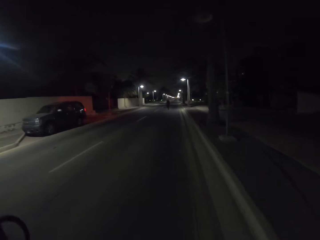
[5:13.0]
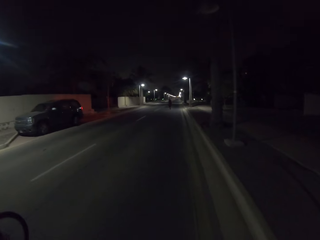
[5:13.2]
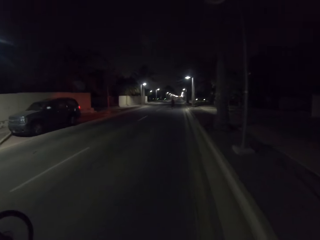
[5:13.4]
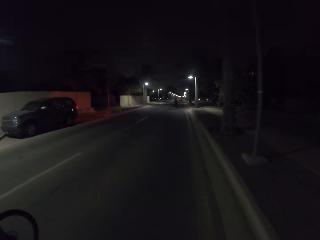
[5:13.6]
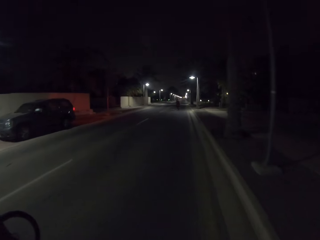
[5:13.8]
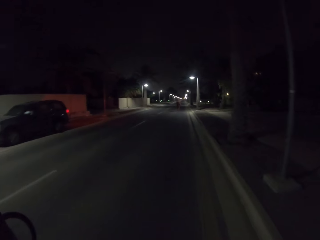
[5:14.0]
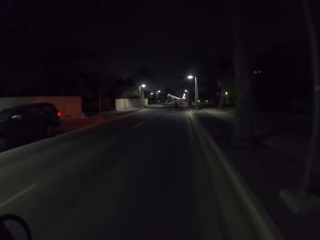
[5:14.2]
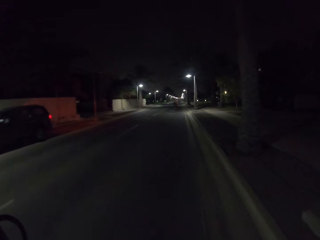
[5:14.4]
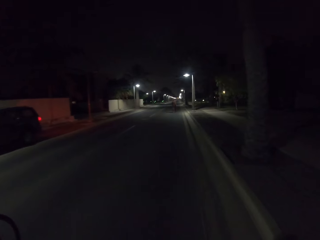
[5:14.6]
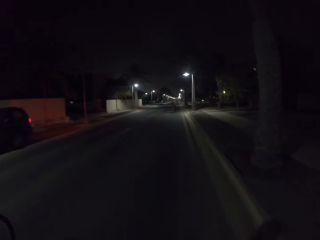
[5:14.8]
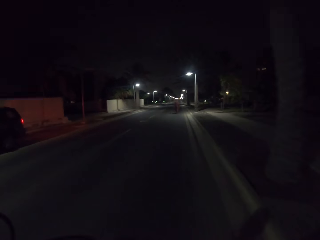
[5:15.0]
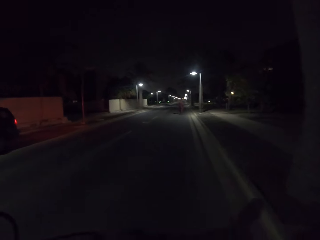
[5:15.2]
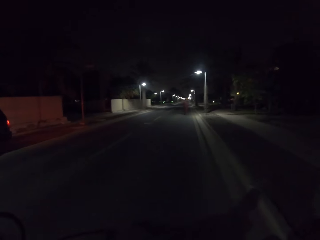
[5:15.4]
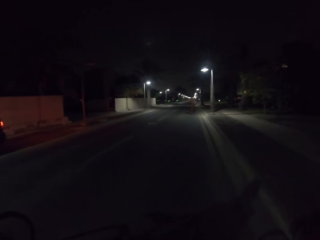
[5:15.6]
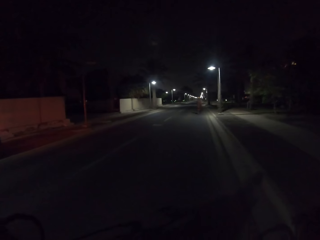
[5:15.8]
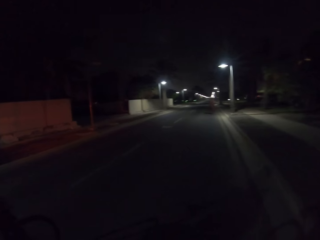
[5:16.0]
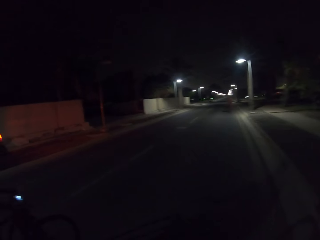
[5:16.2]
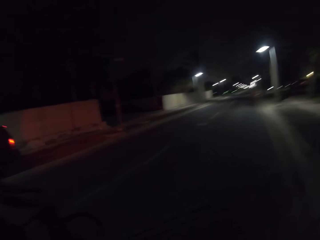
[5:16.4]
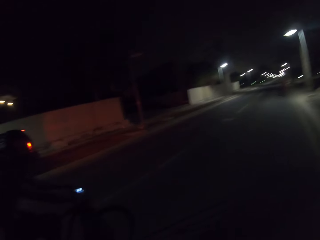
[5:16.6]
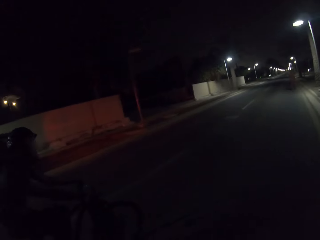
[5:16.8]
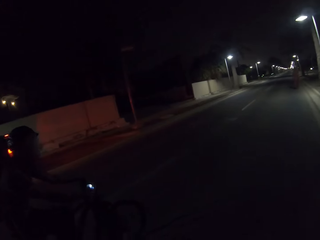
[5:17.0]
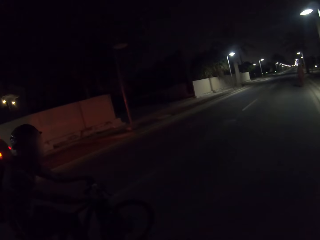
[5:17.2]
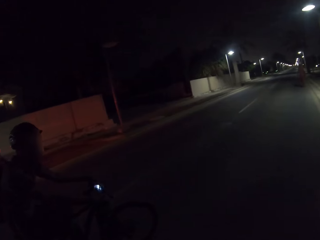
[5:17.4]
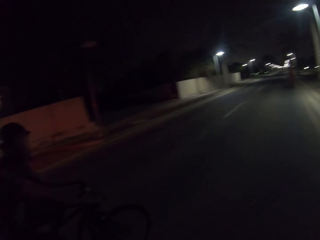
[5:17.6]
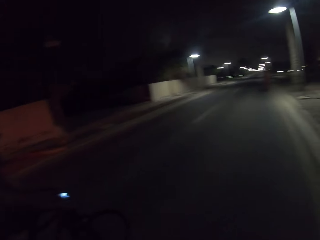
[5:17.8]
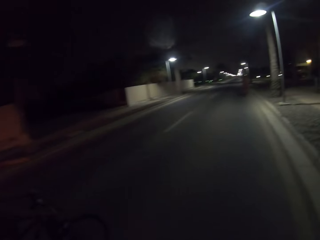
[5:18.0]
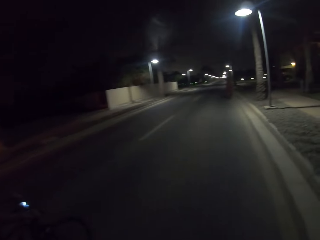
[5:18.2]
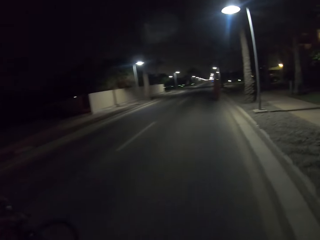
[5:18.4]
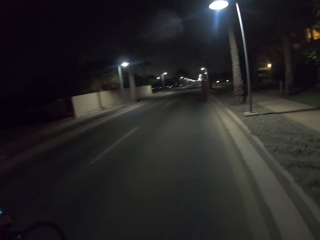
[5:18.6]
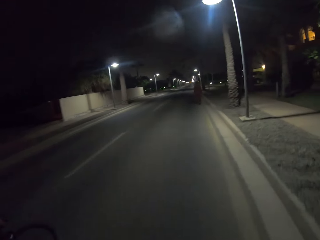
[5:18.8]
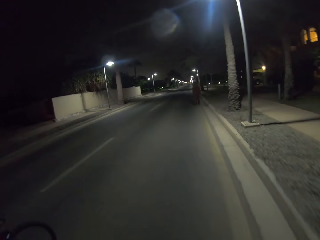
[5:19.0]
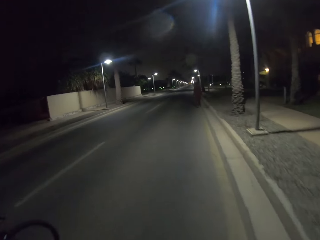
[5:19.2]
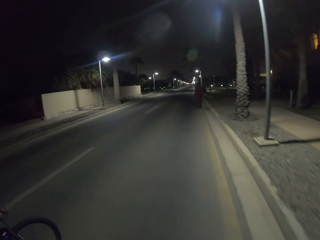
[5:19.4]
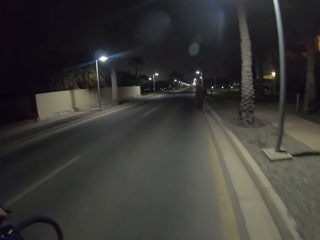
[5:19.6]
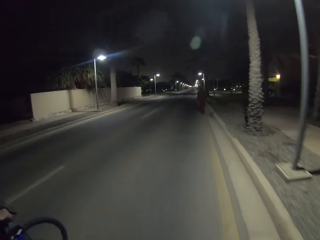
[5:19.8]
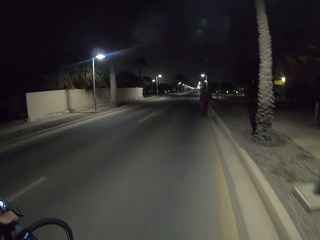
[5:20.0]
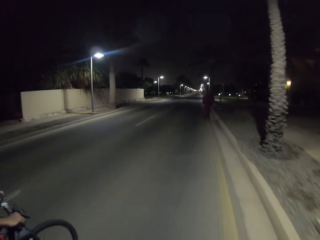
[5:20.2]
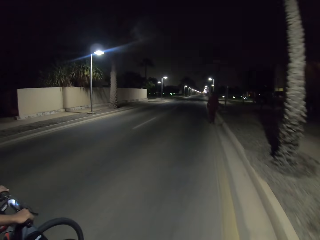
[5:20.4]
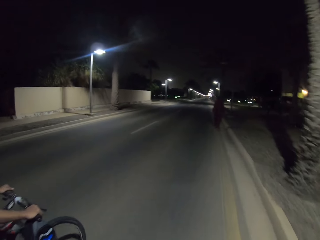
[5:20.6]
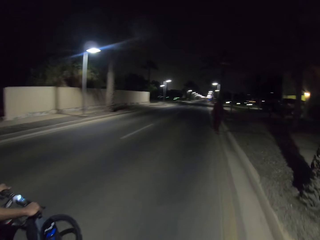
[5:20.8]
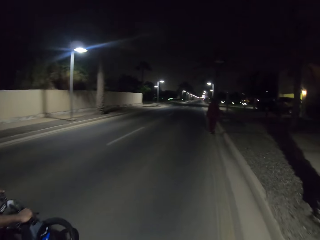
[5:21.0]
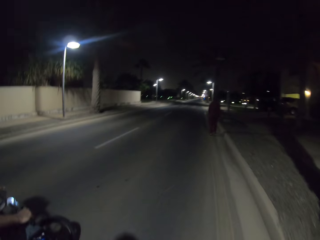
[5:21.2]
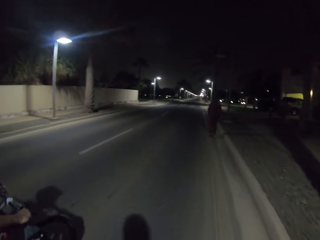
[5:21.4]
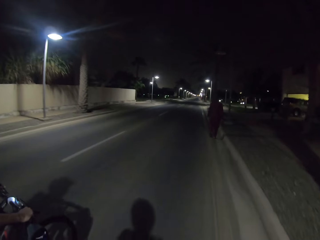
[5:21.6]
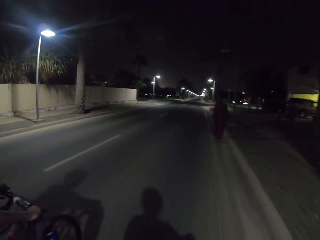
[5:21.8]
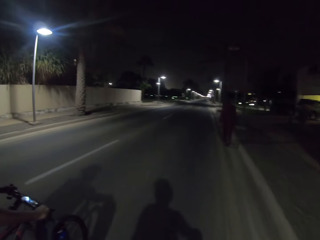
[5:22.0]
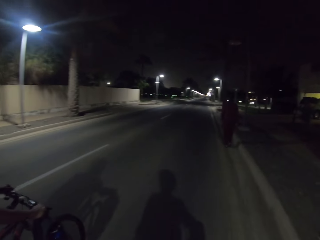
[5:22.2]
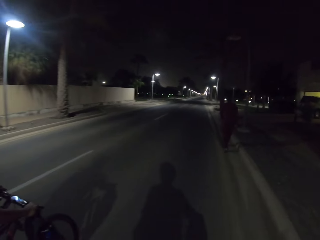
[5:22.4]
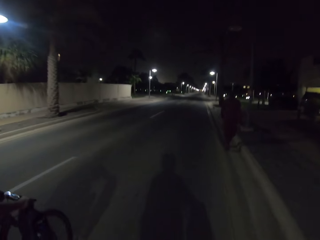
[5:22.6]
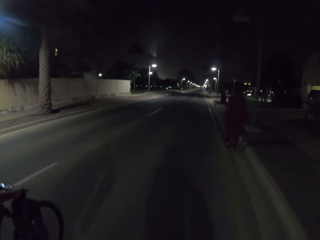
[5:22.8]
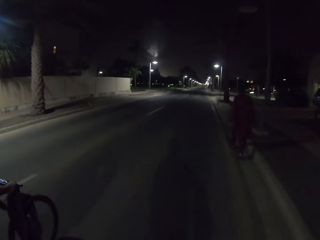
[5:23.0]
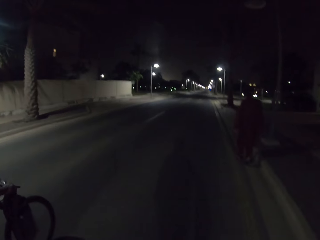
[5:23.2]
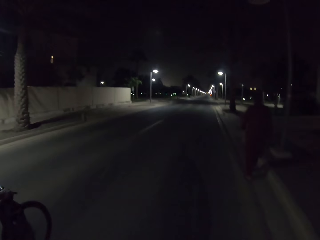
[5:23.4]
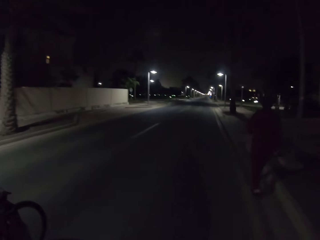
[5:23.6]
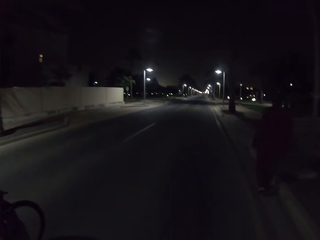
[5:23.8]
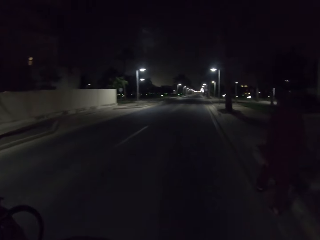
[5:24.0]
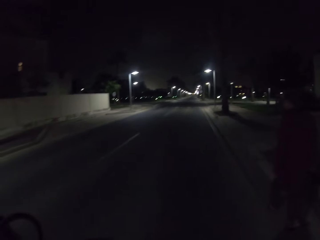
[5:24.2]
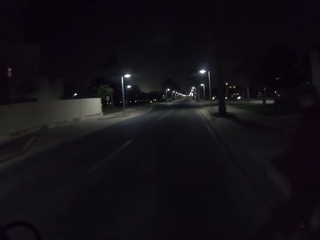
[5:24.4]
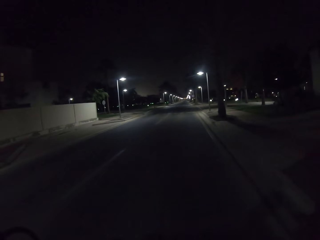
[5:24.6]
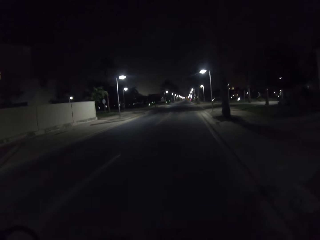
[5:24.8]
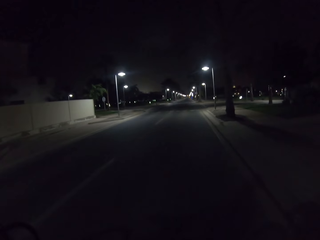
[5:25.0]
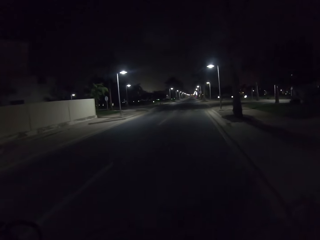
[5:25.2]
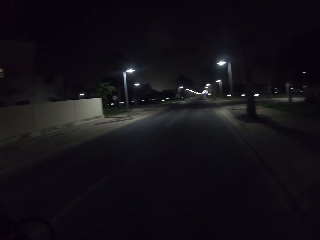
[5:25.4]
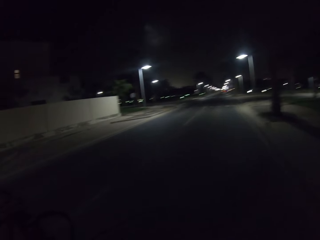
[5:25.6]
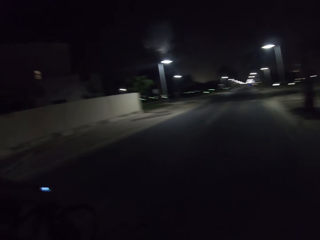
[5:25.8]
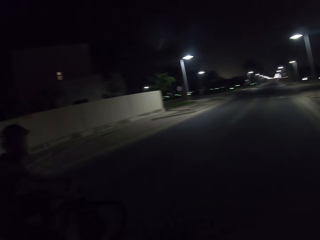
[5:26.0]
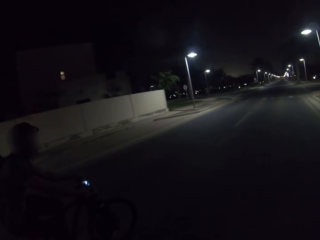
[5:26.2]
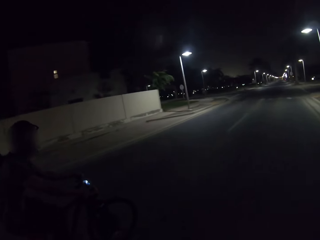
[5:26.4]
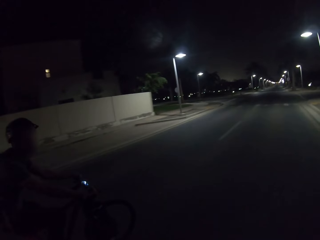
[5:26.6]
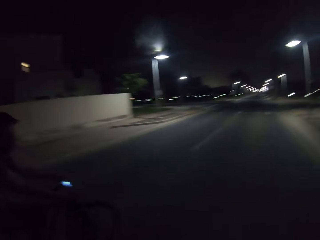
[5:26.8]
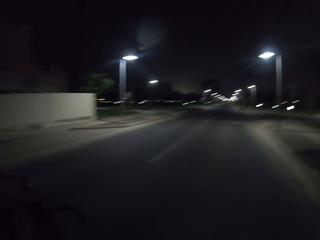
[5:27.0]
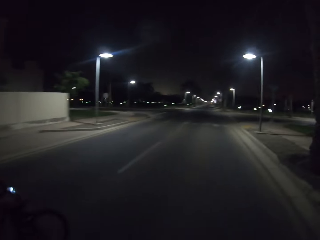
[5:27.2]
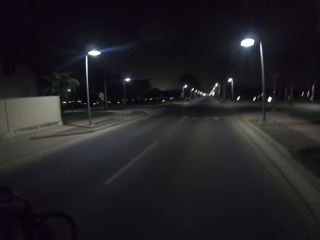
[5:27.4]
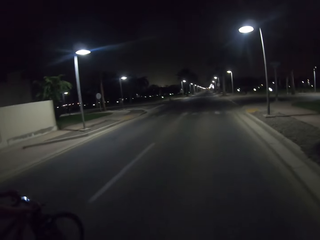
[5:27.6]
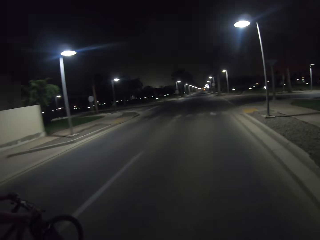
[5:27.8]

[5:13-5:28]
A person walks on the road. The camera wearer rides past the person. The person walks around the estate. The camera wearer rides a bicycle on the road with another person.

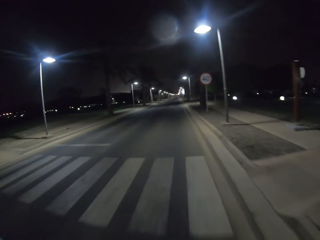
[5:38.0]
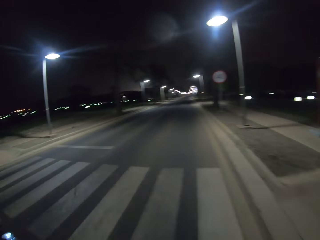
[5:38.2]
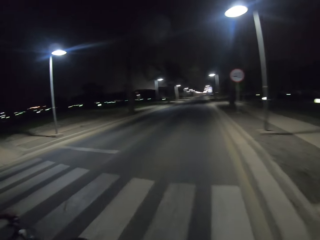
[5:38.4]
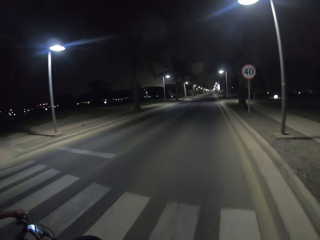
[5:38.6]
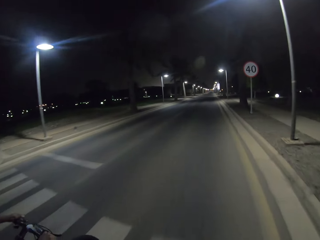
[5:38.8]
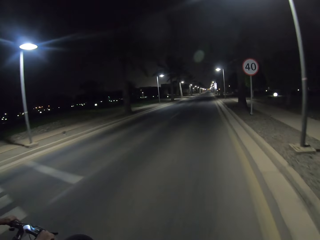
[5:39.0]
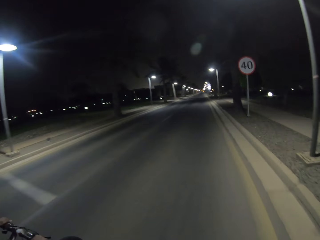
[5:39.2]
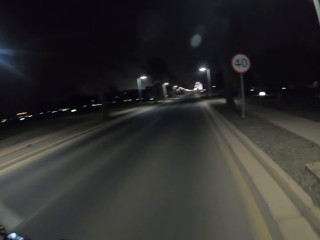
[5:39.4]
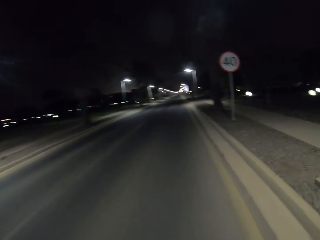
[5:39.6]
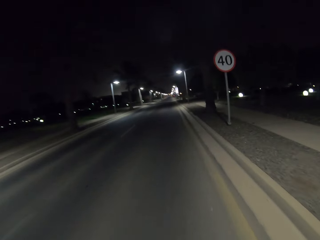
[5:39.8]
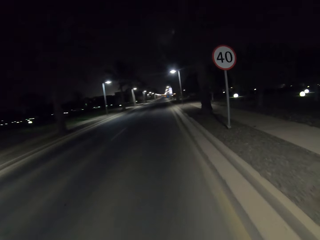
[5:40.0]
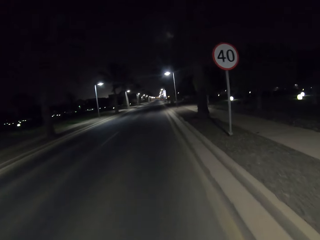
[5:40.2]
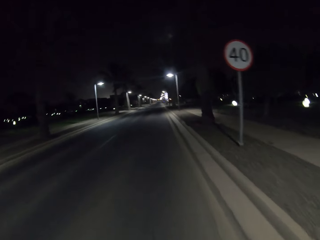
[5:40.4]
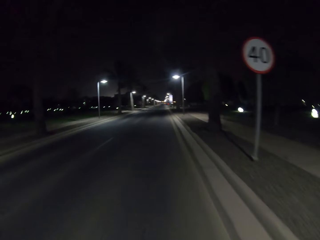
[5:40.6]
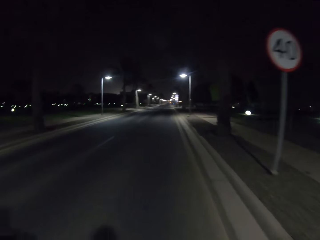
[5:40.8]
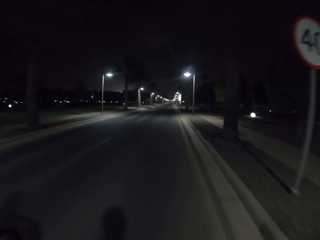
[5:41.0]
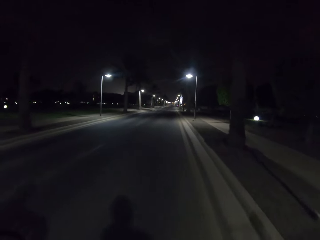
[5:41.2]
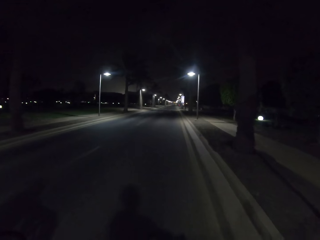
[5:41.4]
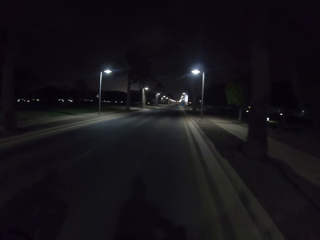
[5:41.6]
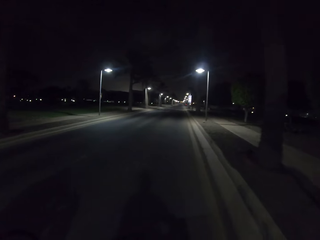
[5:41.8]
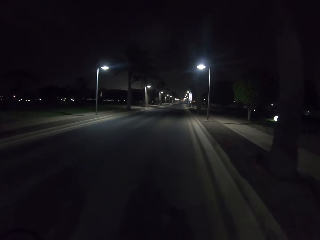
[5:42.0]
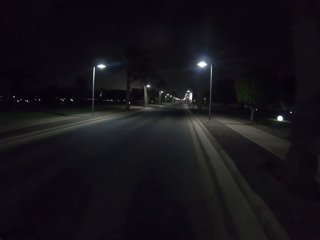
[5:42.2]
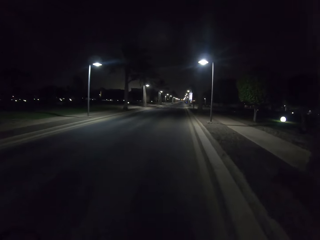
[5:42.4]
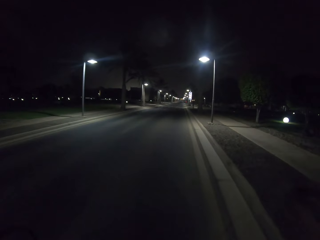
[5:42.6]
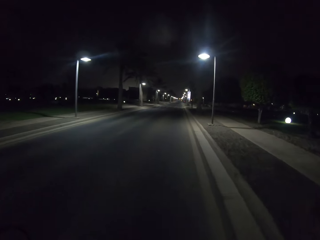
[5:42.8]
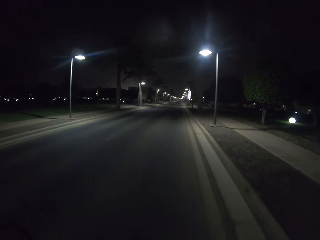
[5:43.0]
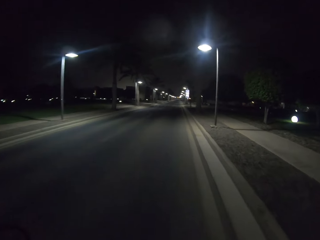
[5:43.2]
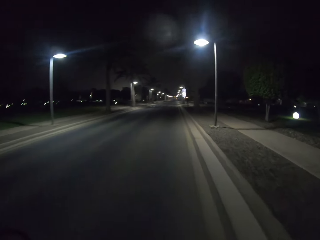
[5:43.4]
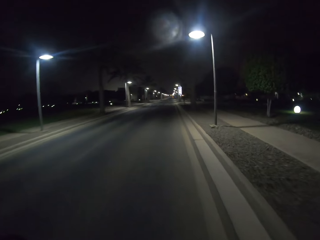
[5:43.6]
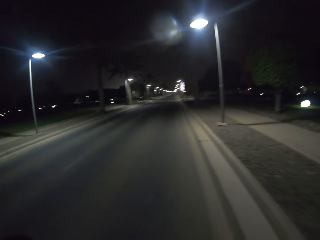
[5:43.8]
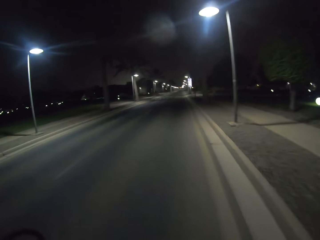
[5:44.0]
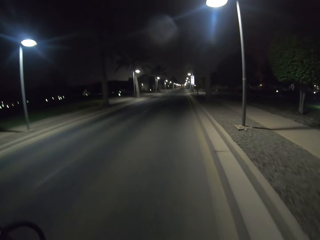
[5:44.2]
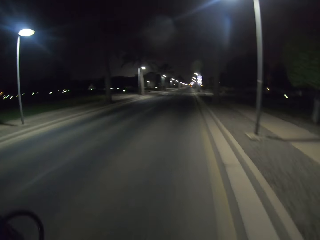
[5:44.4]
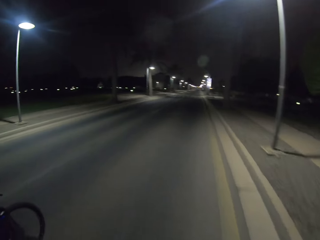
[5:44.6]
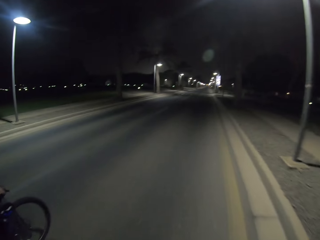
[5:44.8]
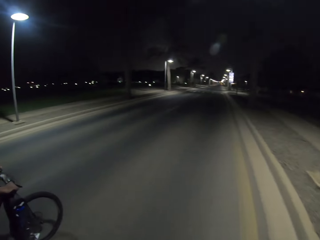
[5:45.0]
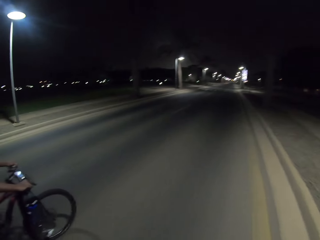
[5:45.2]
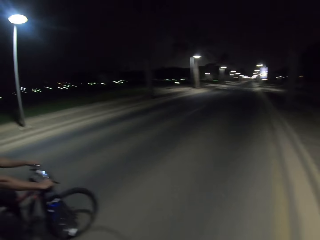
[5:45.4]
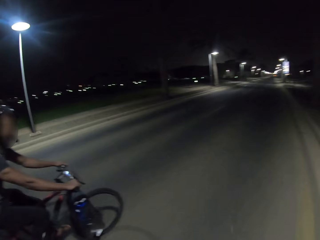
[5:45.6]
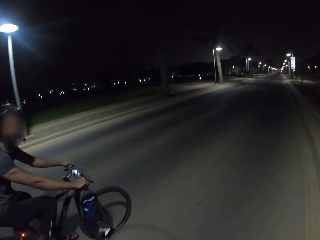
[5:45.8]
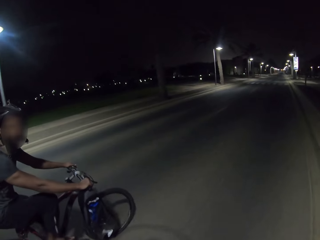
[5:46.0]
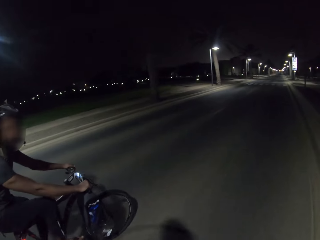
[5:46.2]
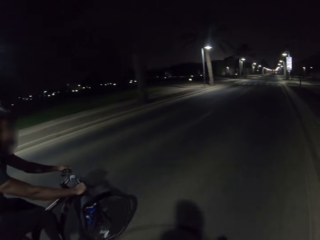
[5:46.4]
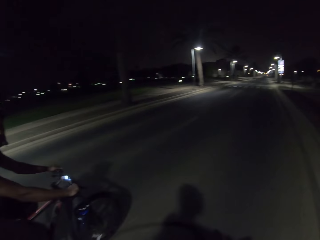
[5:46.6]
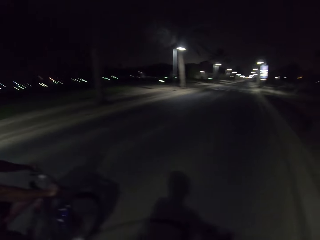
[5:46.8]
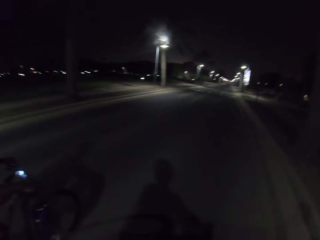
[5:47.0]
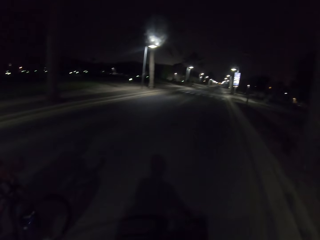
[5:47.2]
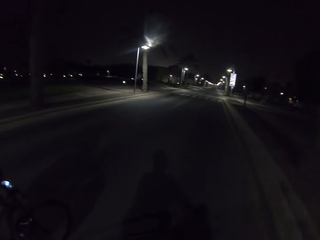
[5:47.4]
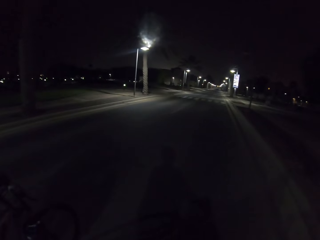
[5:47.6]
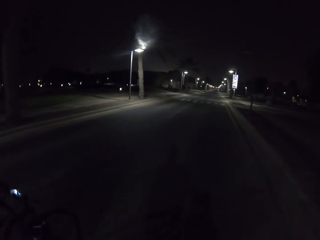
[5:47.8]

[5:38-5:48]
The camera wearer rides a bicycle on the road with a person.
